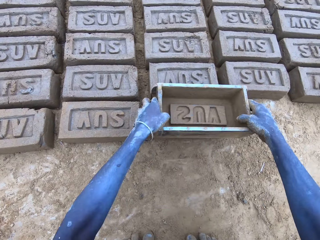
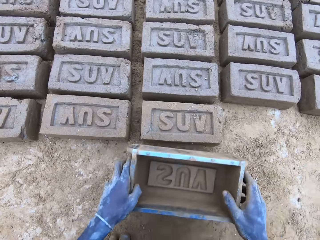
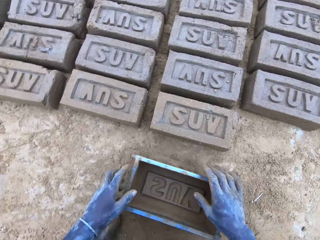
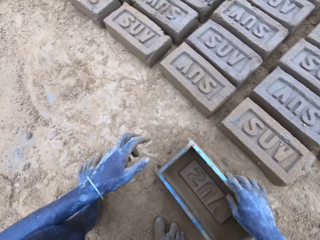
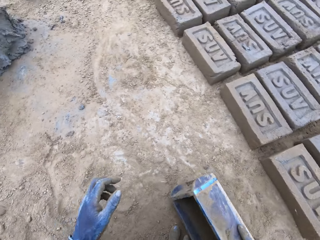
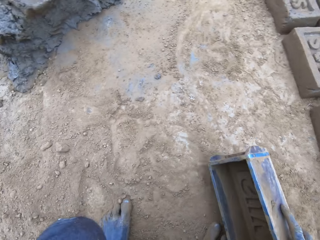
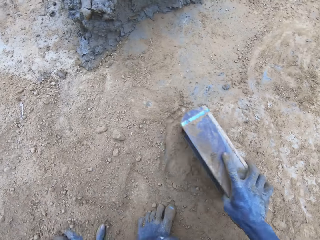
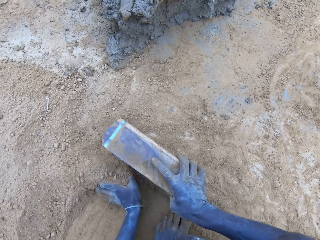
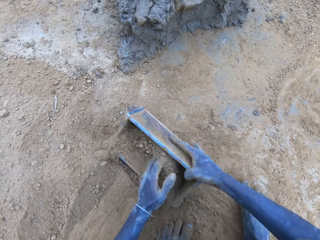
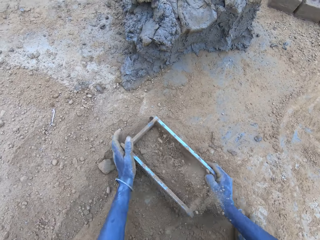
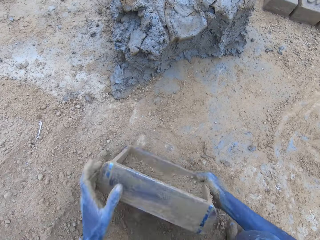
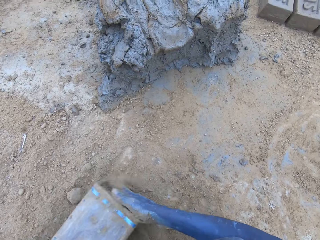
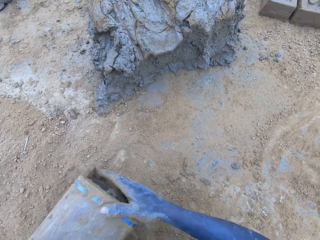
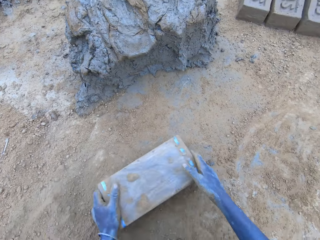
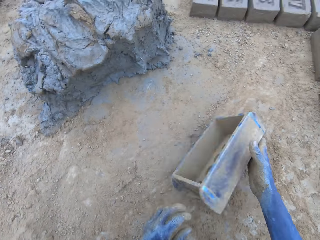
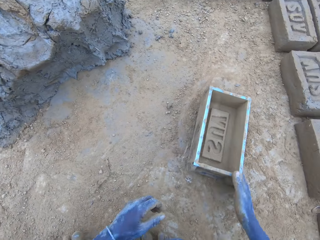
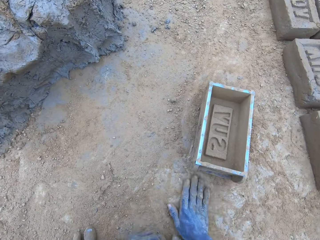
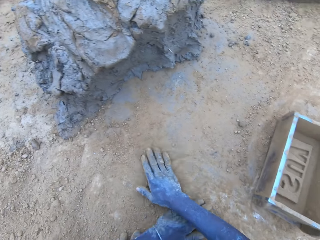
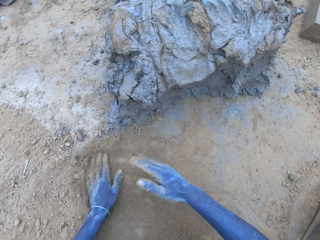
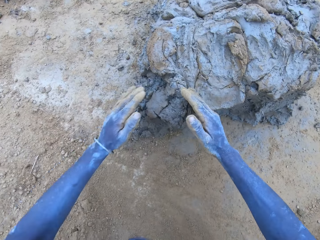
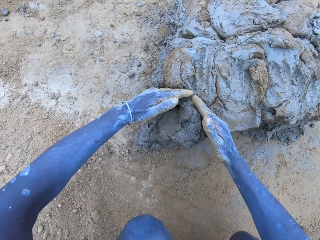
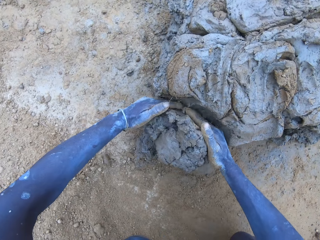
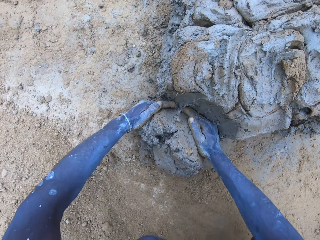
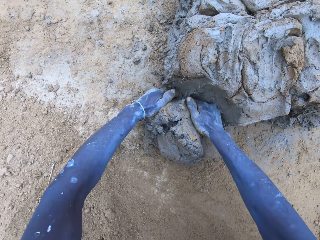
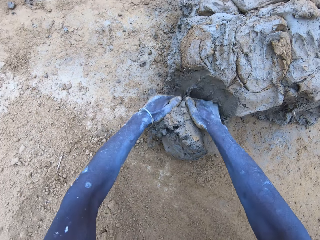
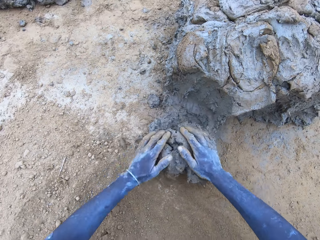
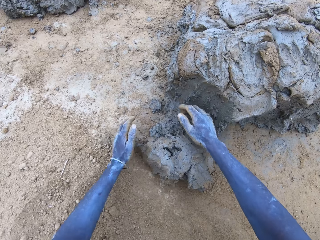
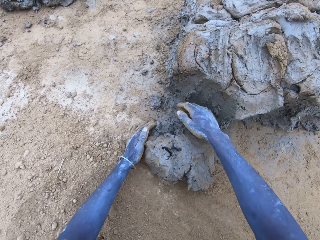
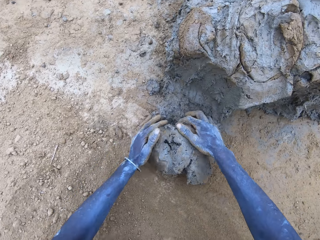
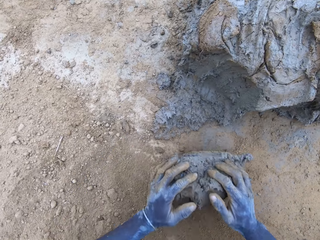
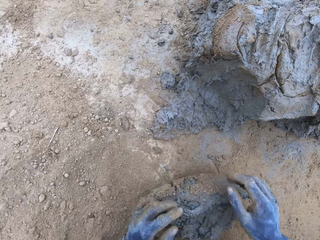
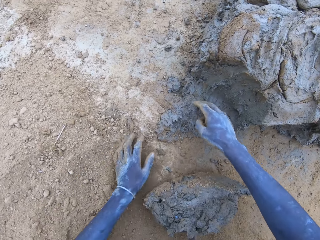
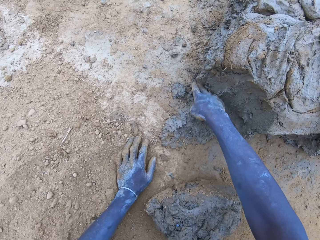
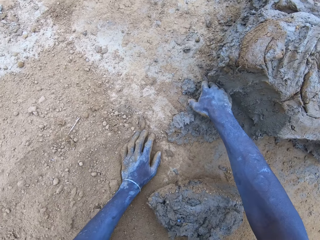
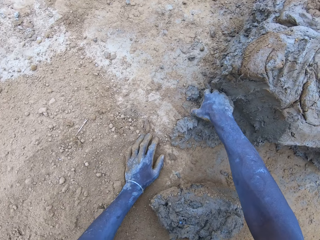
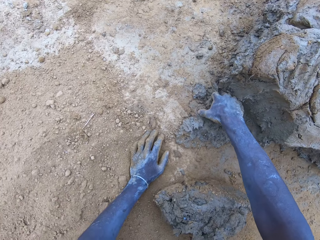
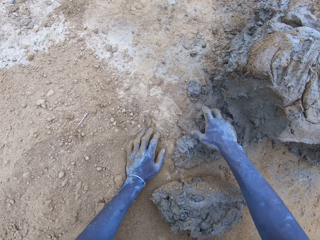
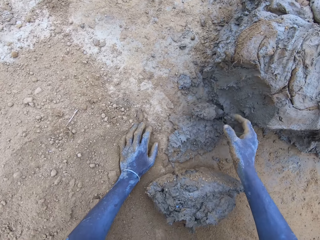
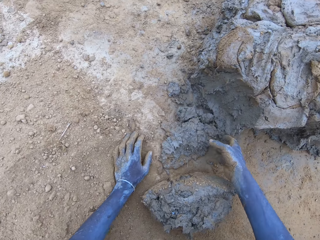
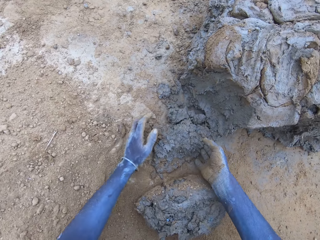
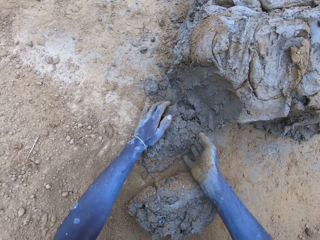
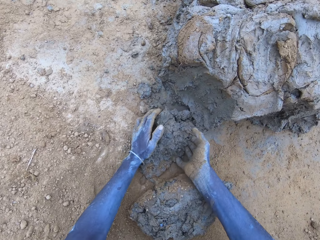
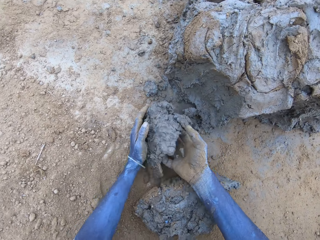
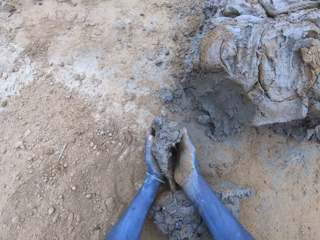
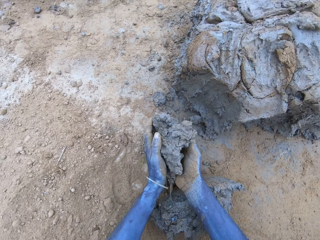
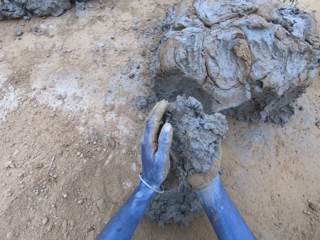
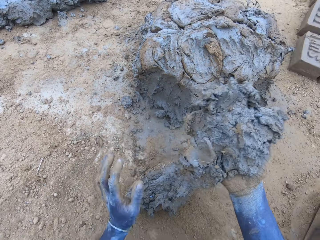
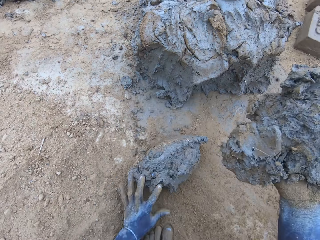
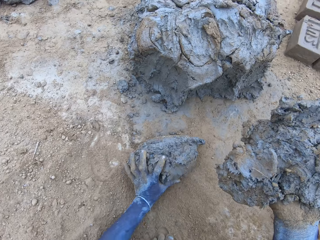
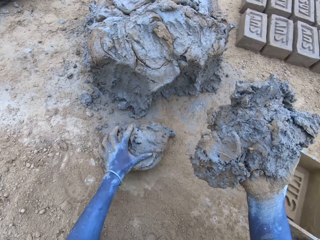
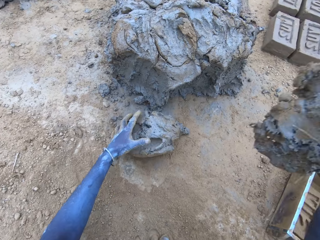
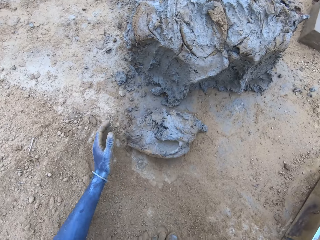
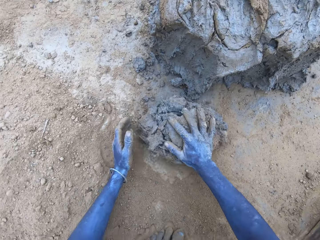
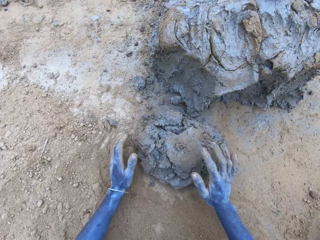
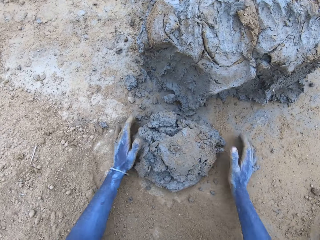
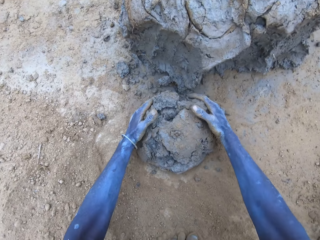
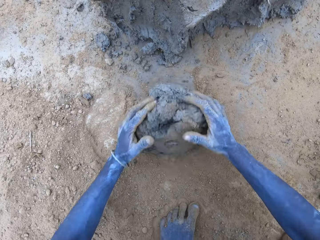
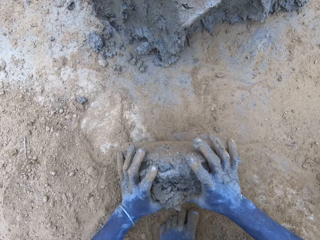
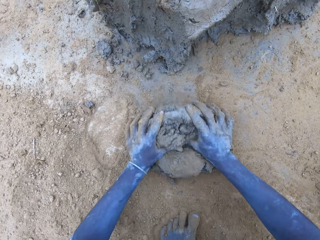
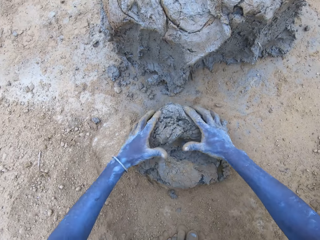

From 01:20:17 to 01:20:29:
The camera wearer puts soil in the brick mold. They cut the mud. They mold the mud.

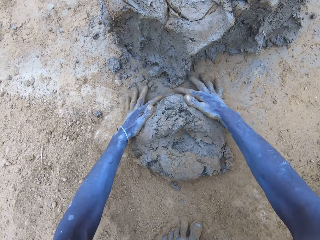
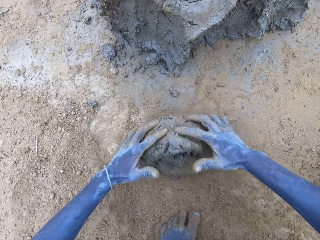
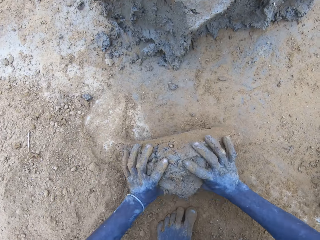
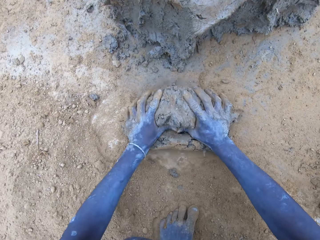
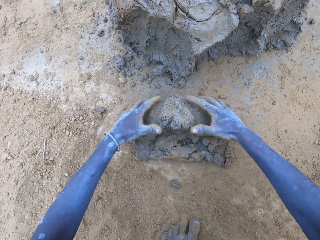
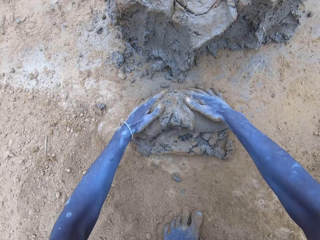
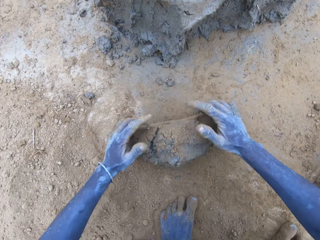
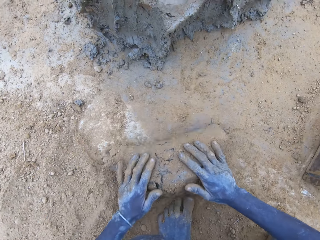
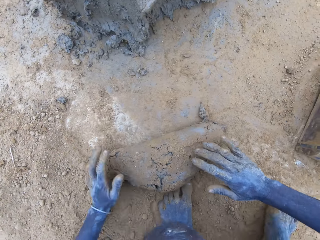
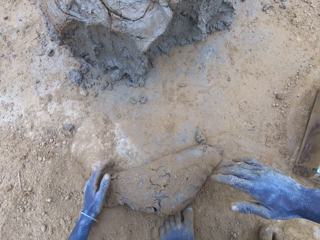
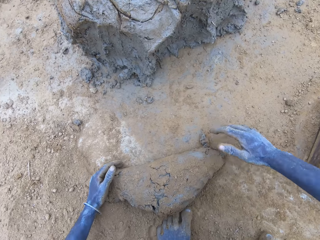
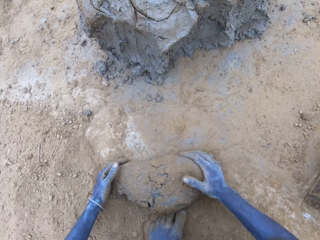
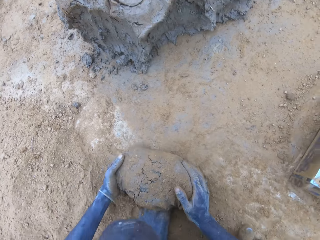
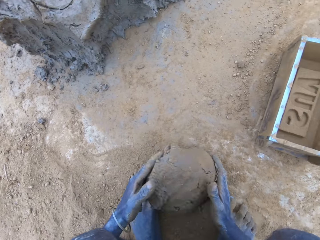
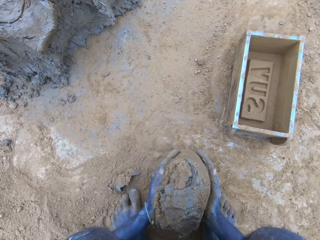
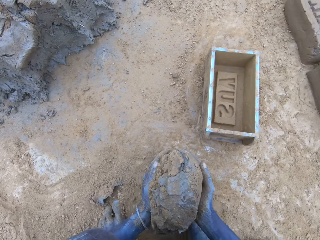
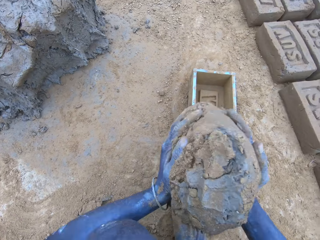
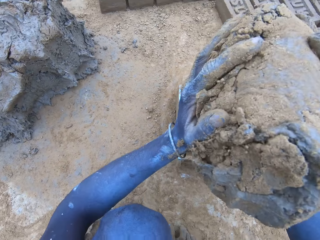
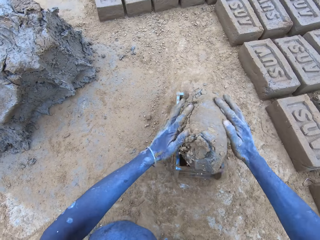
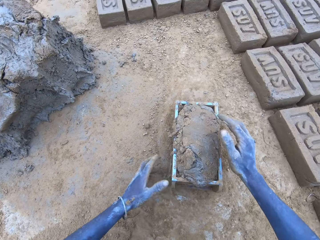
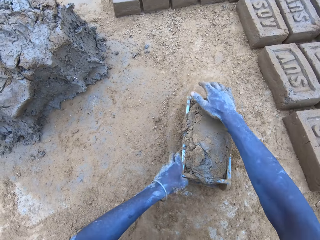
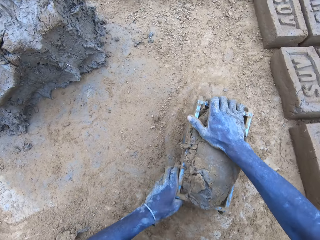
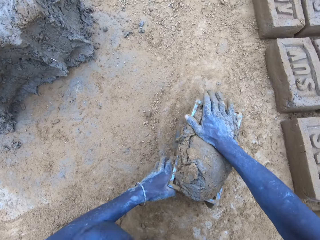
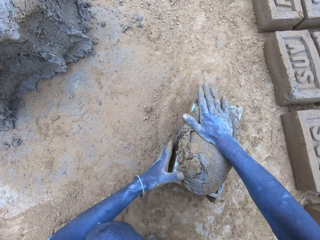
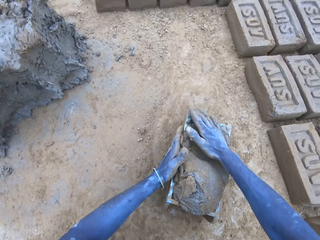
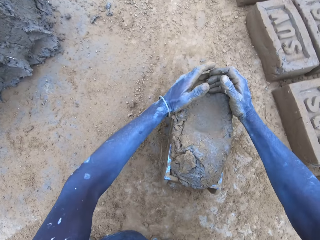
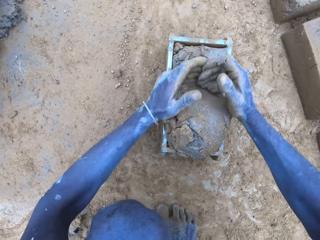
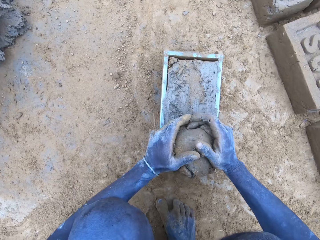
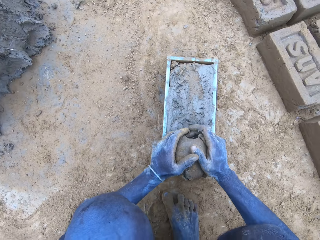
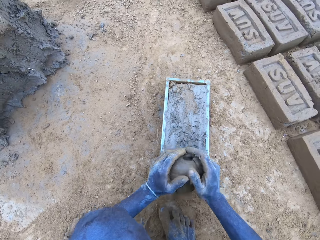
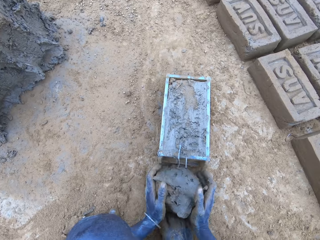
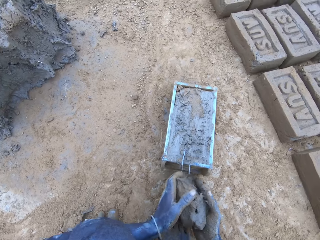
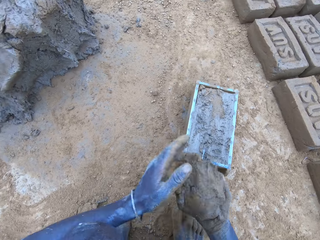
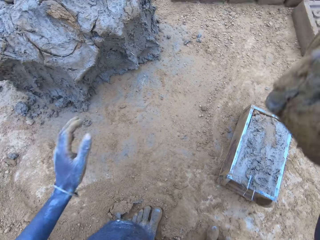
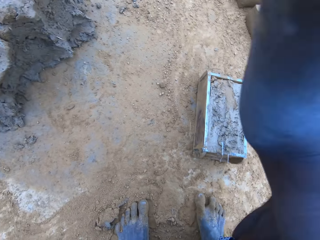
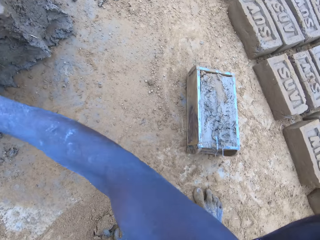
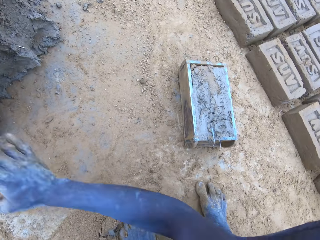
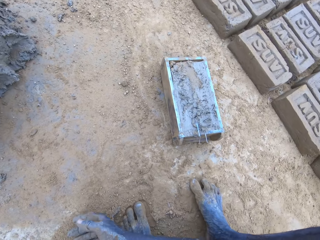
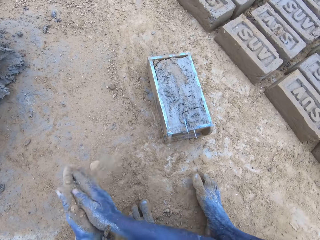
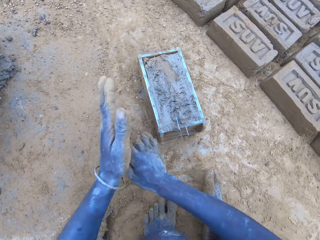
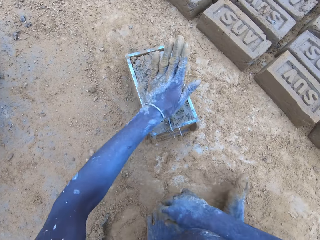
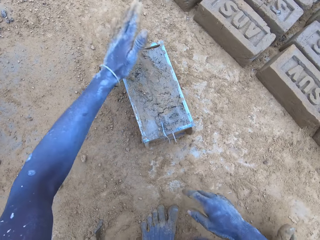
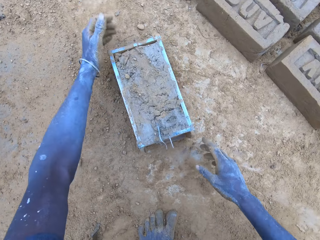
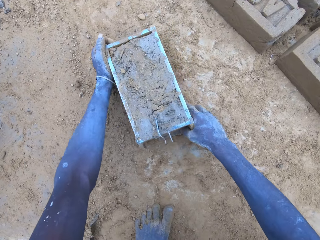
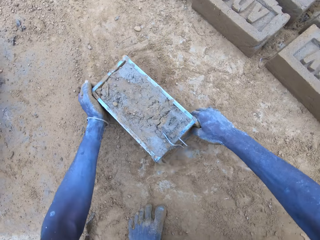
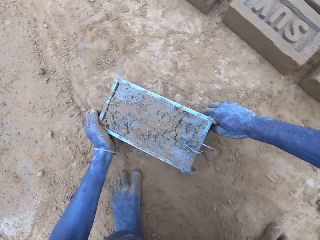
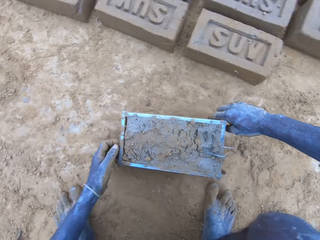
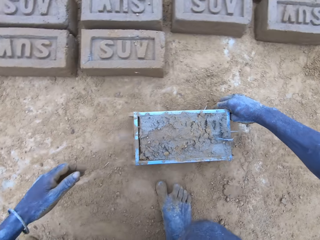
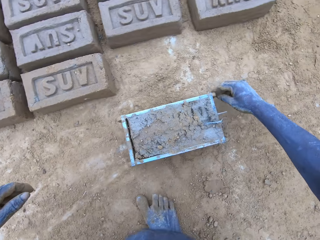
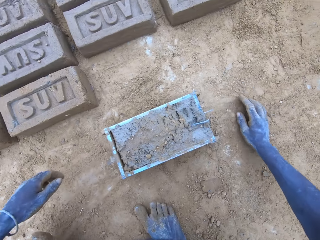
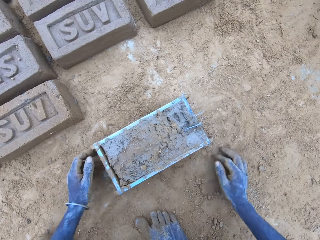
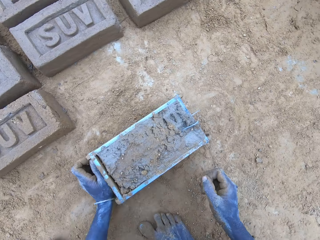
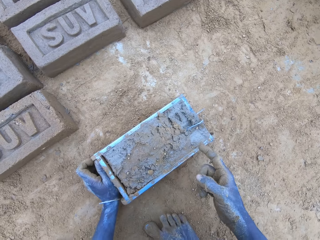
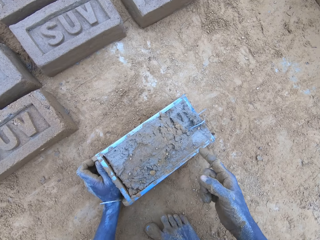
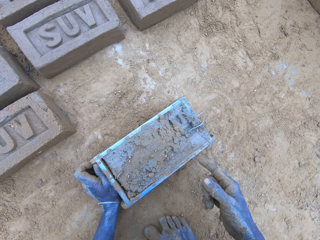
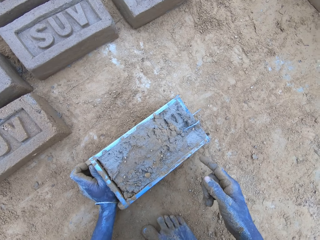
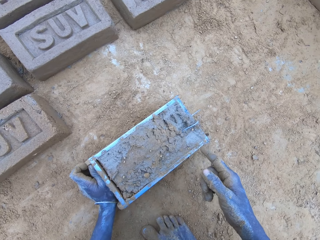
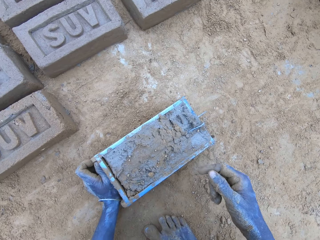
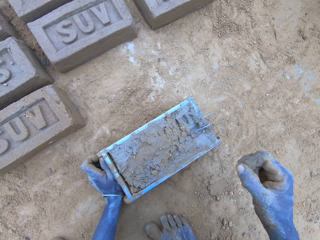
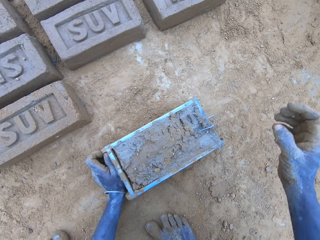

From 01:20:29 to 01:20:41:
The camera wearer drops the mud in the brick mold. They reduce the mud and drop it. They point at the brick.
